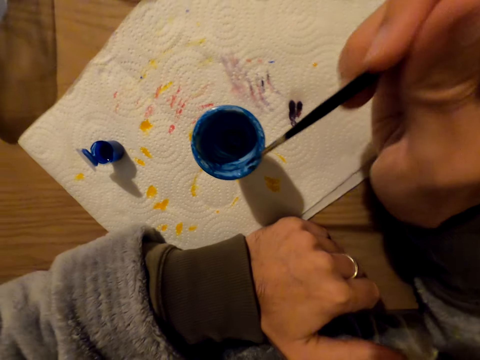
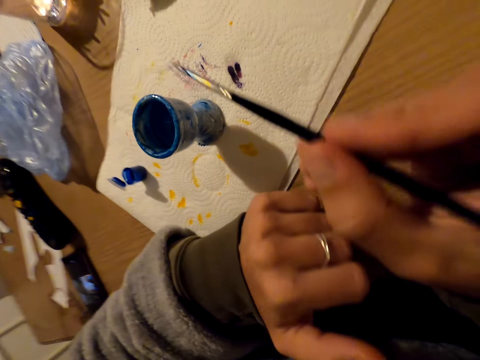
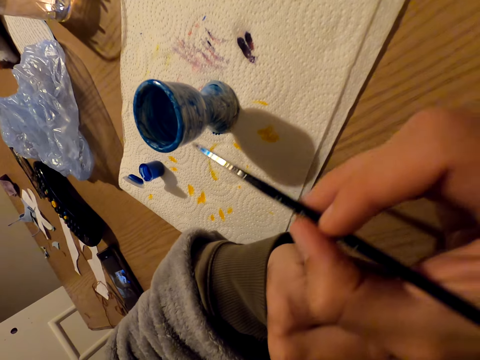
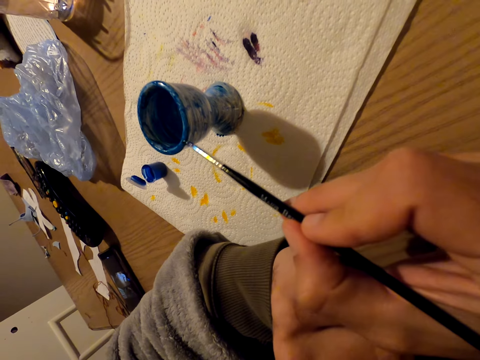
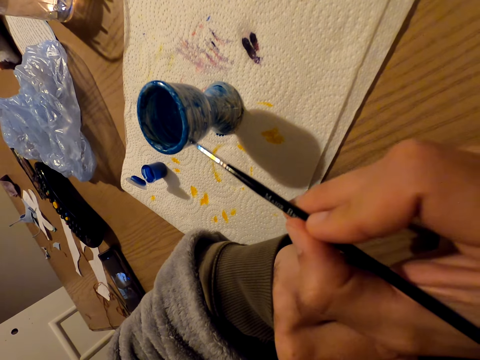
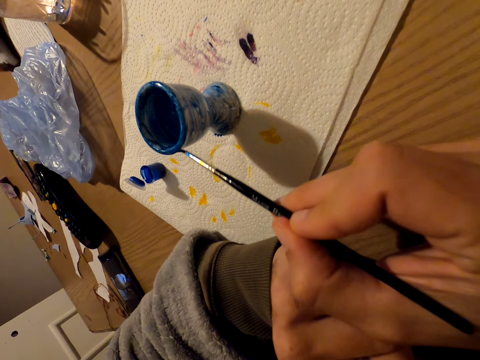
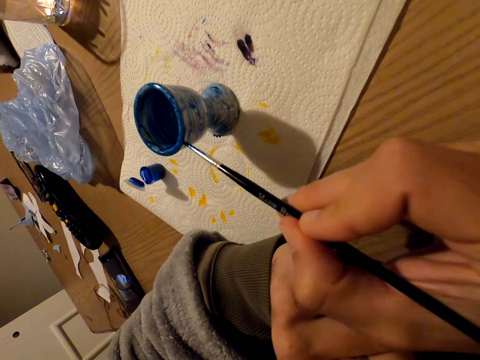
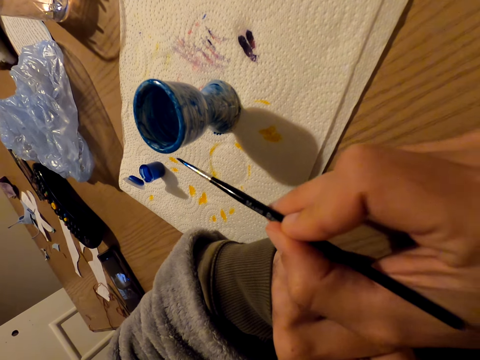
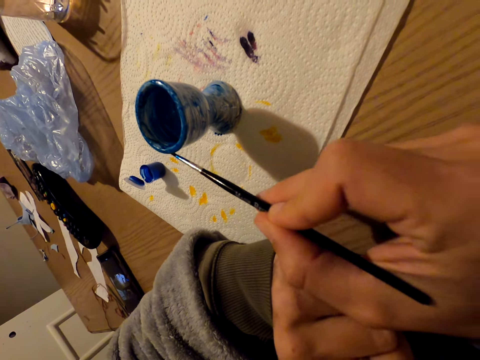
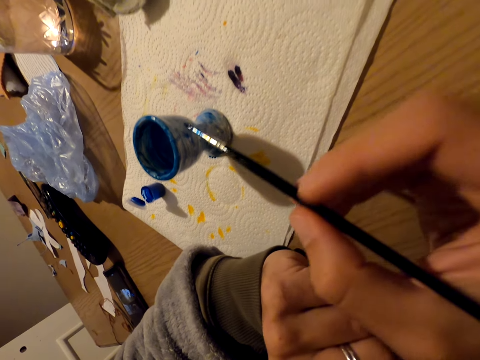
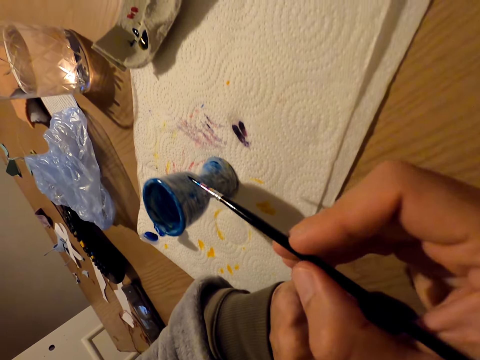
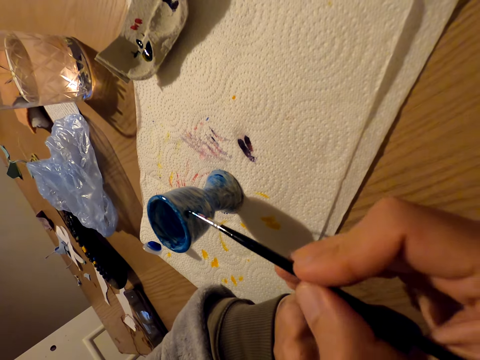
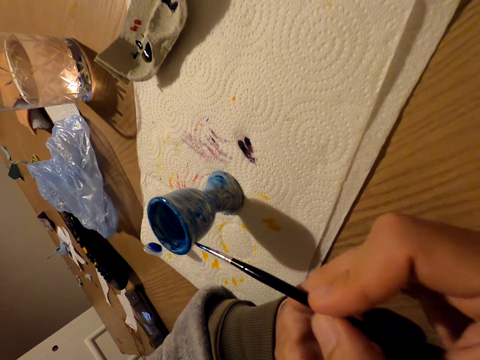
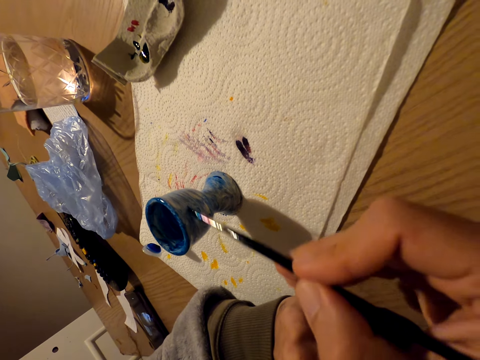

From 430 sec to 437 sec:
The camera wearer paints the outside of the object with the paint brush.

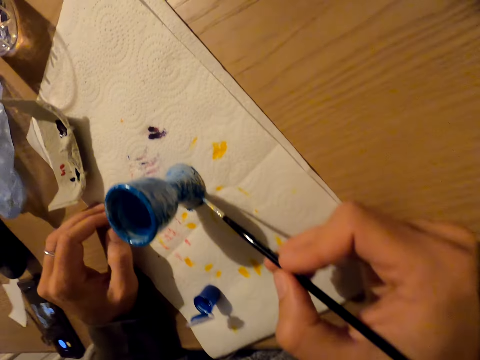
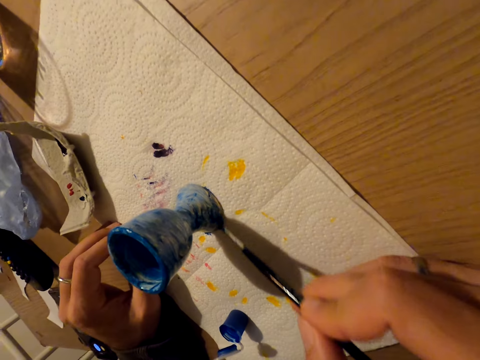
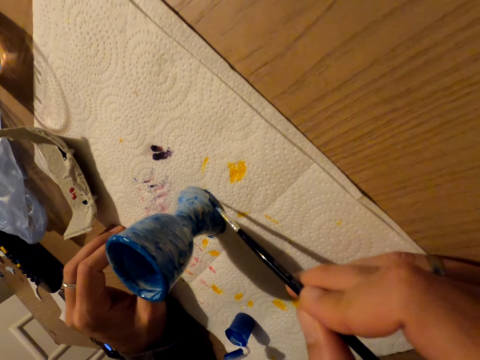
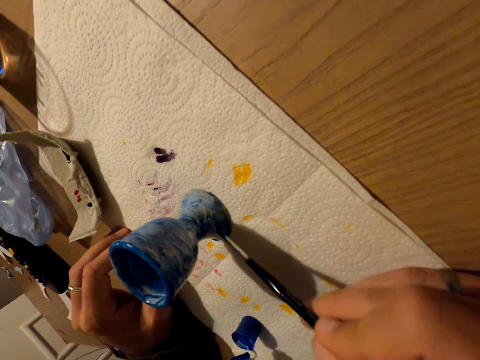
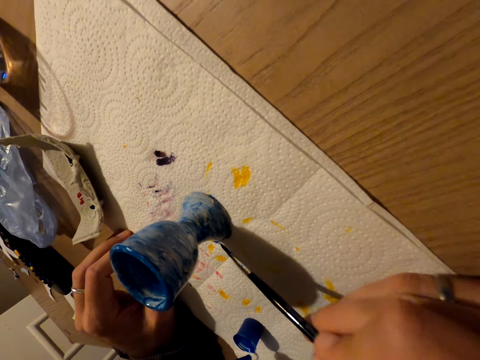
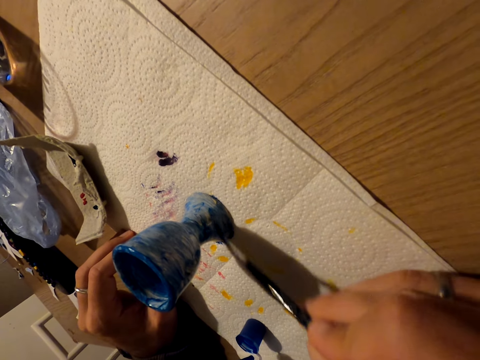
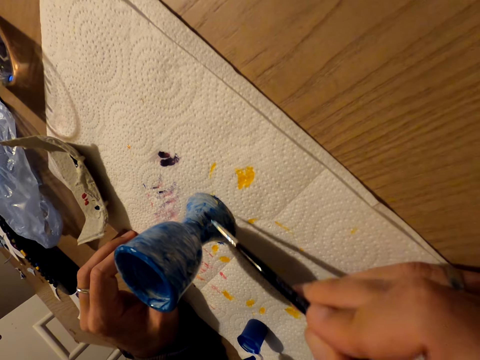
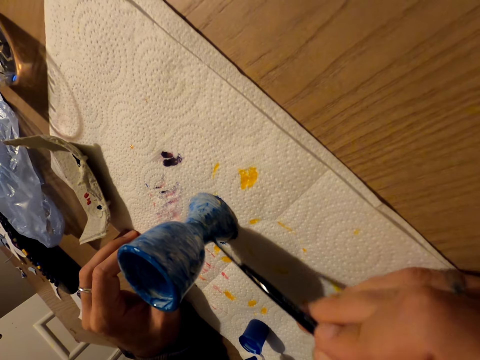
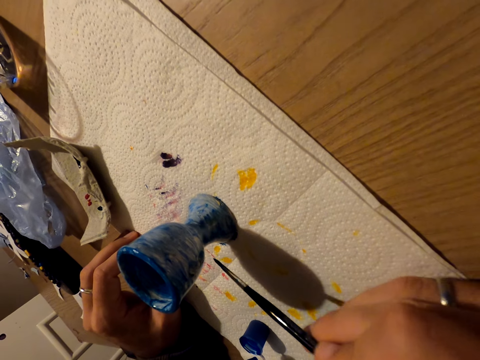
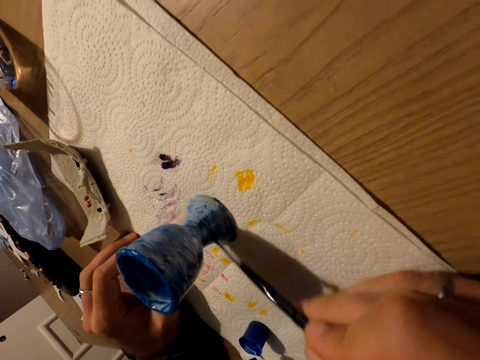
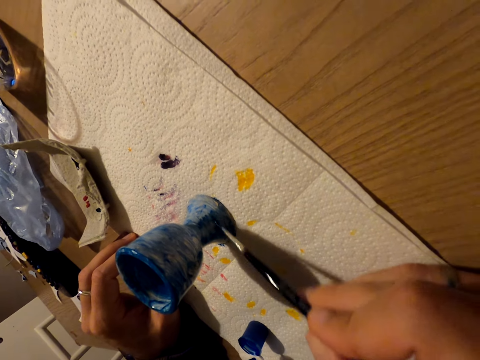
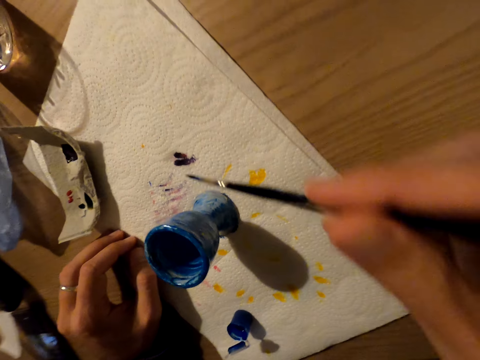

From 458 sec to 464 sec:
The camera wearer paints the outside of the eggcup with the paint brush.

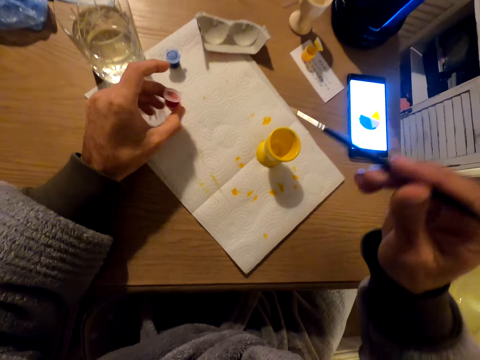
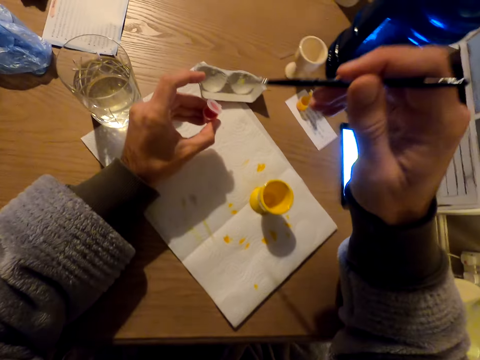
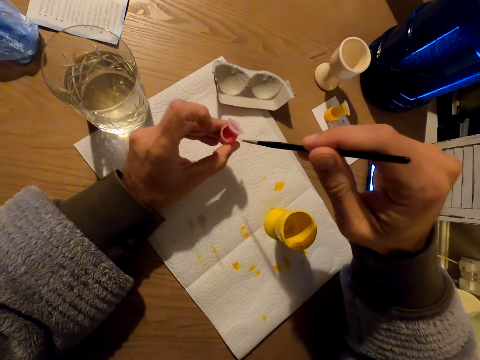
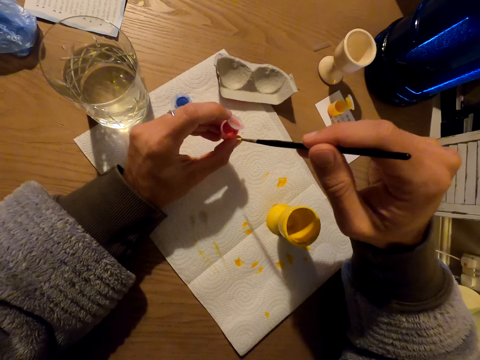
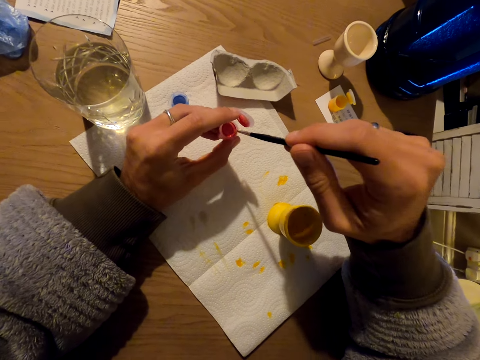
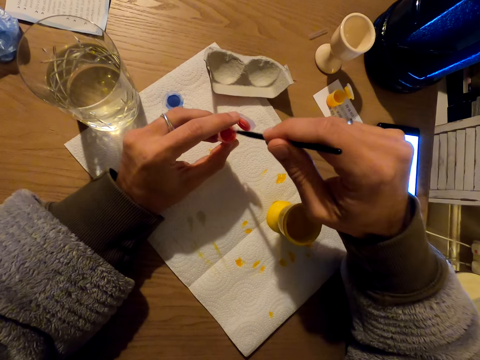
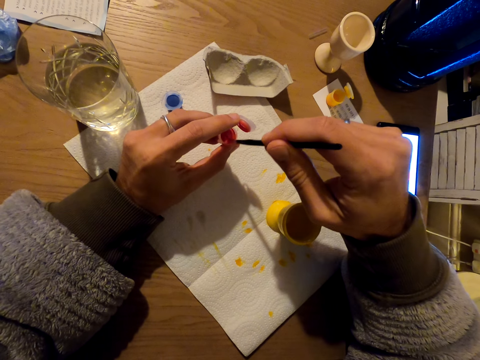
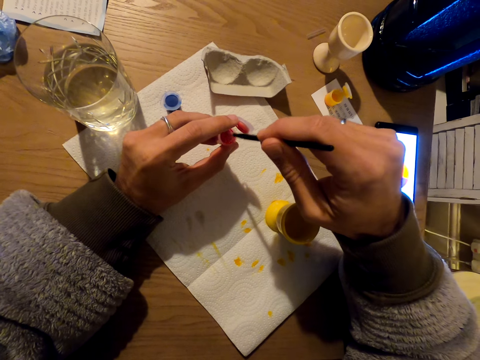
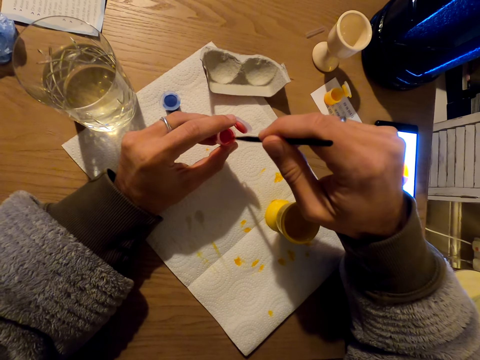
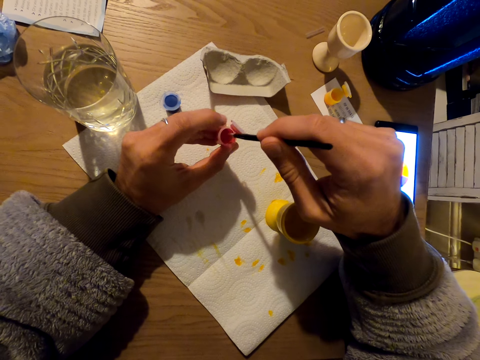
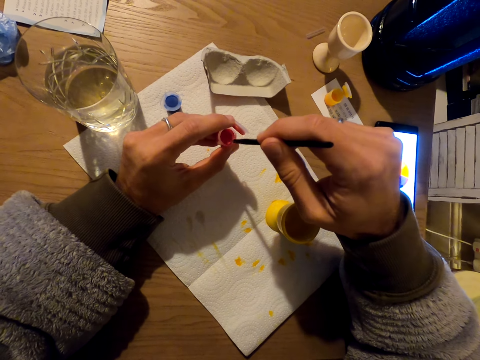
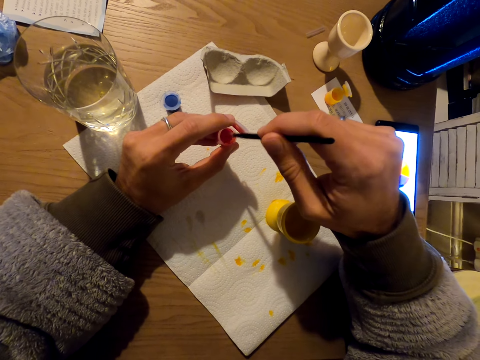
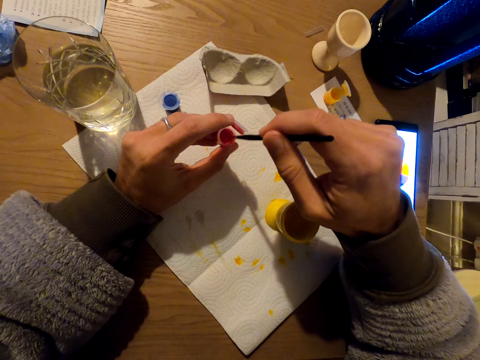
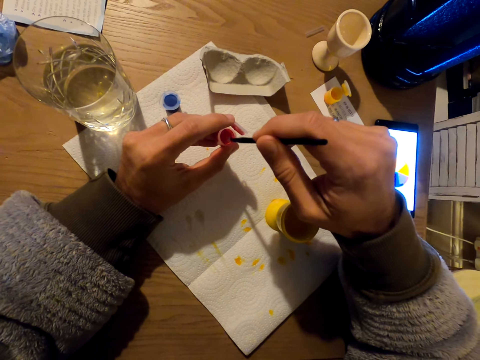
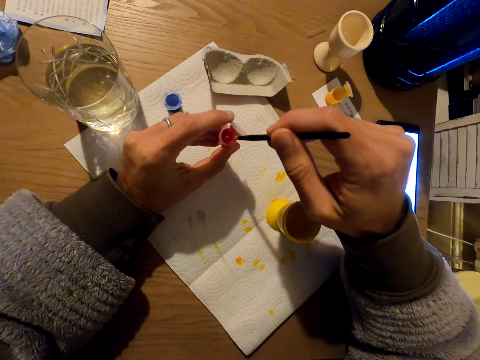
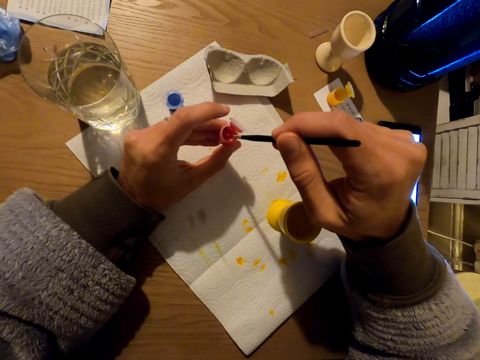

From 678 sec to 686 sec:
The camera wearer dips the paint brush in the pink paint.

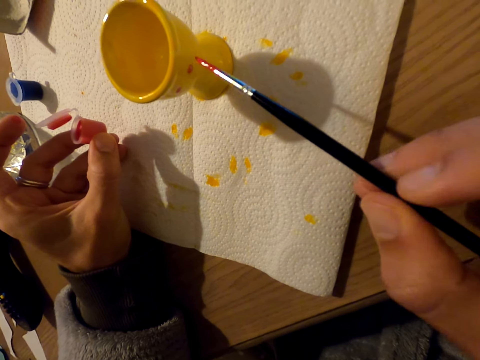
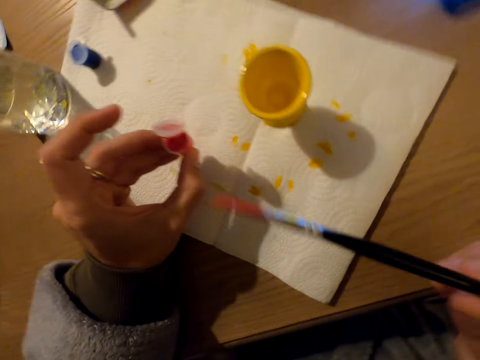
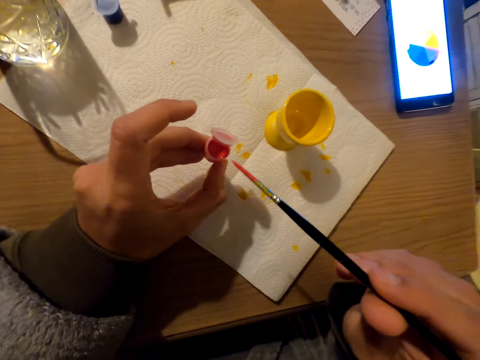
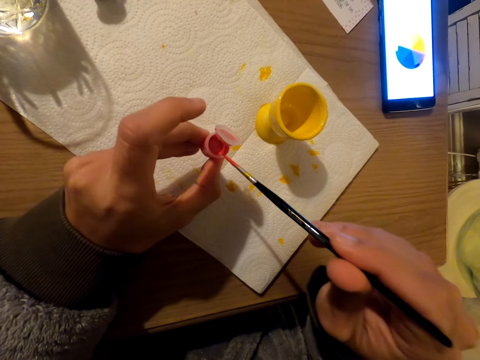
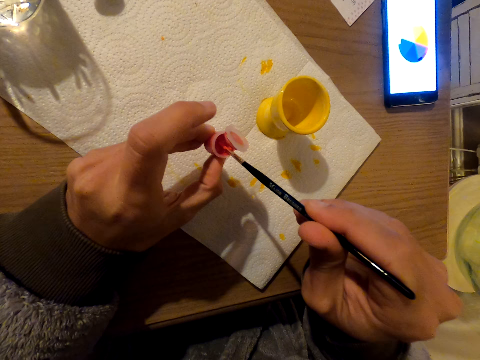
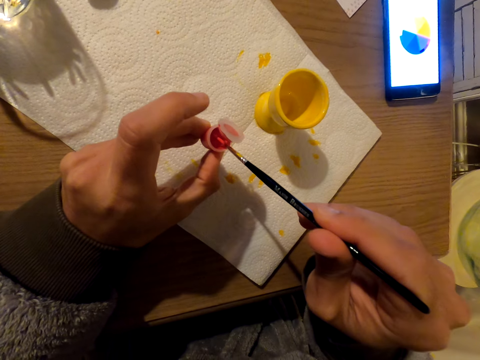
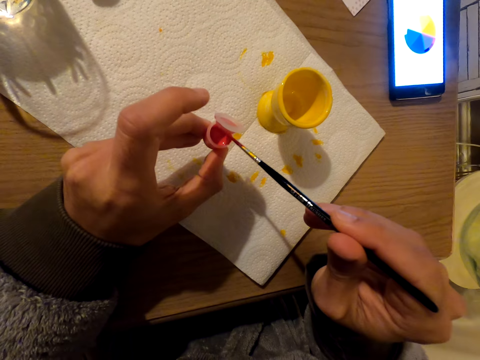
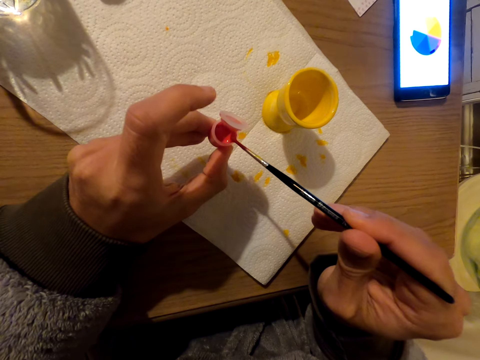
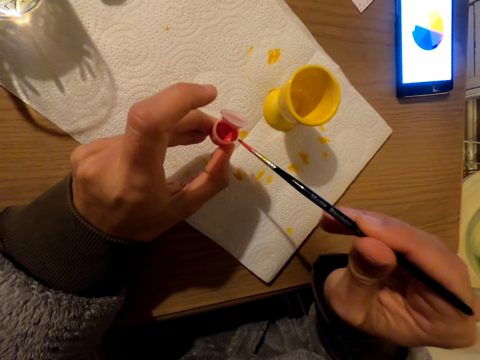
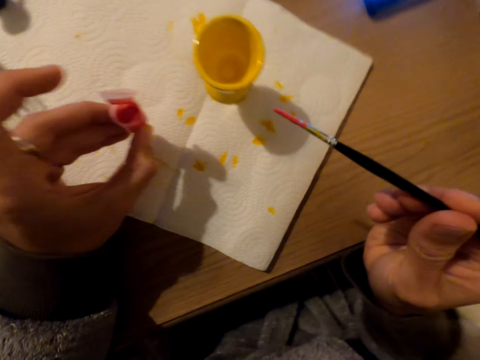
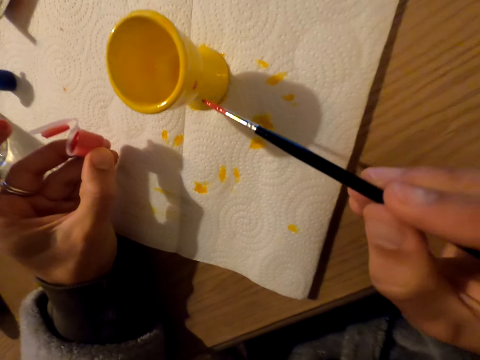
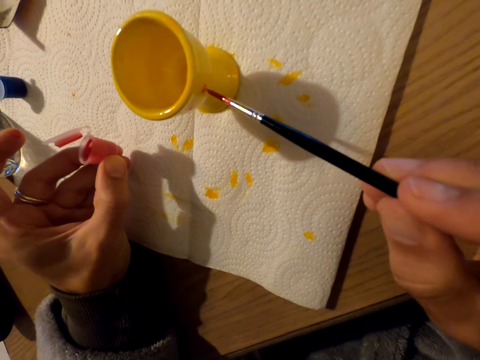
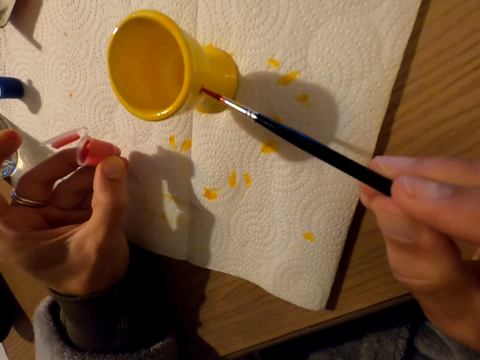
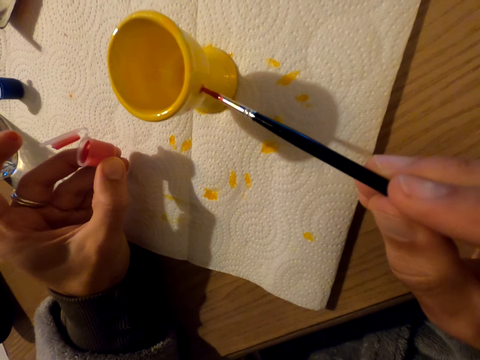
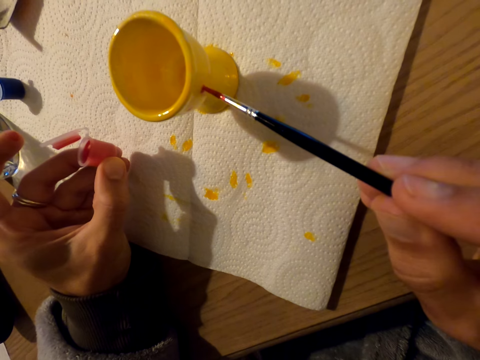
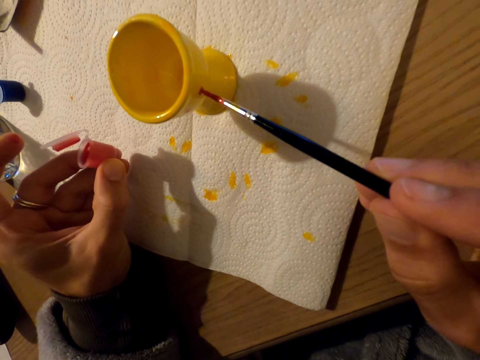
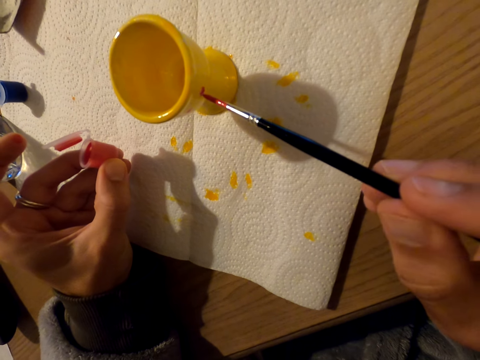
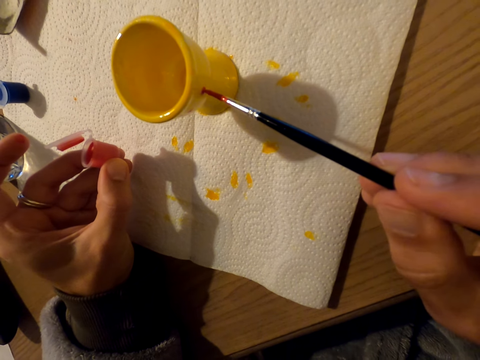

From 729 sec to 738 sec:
The camera wearer dips the paint brush in the pink paint. They paint the egg cup.
